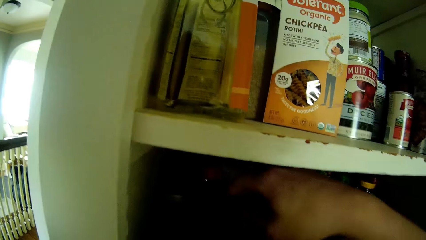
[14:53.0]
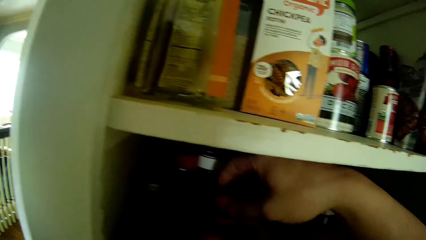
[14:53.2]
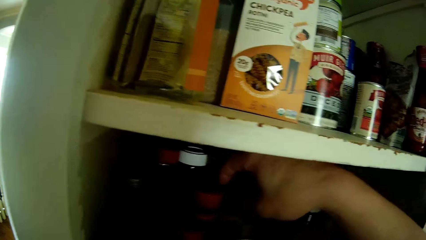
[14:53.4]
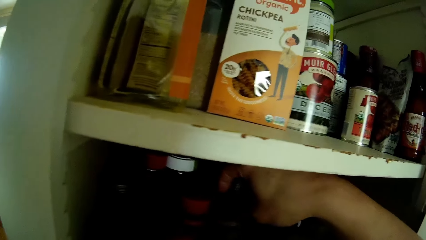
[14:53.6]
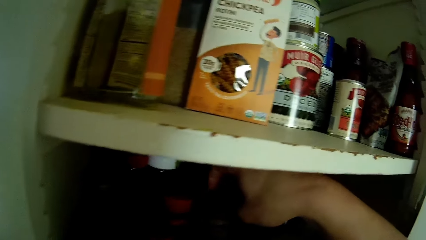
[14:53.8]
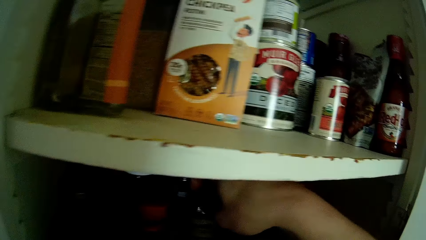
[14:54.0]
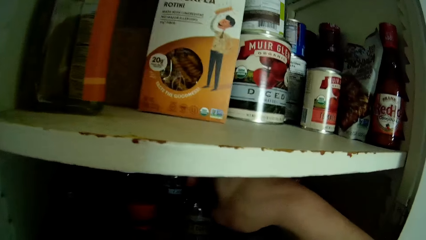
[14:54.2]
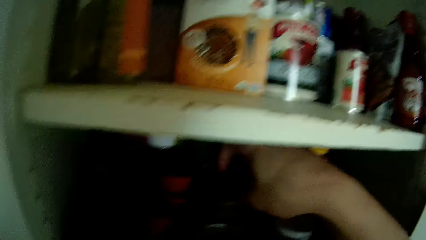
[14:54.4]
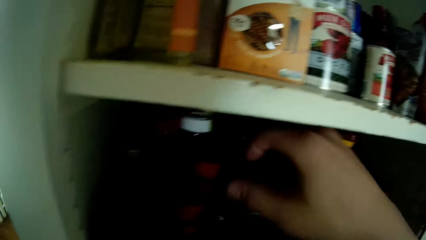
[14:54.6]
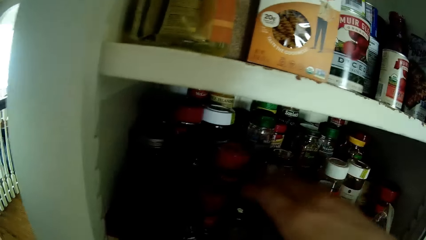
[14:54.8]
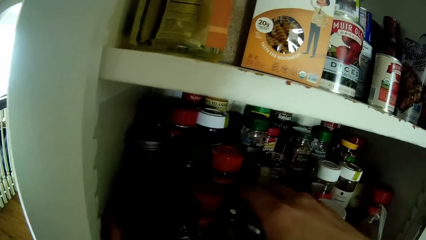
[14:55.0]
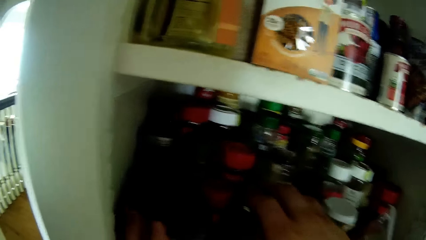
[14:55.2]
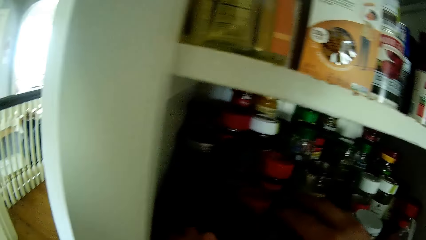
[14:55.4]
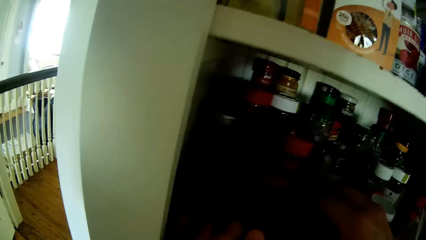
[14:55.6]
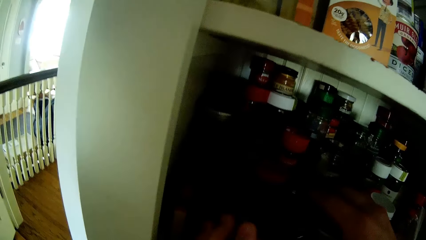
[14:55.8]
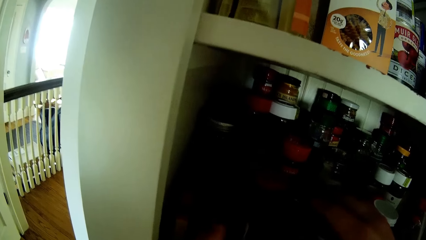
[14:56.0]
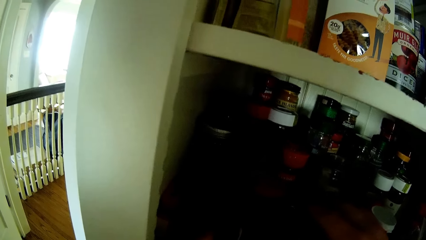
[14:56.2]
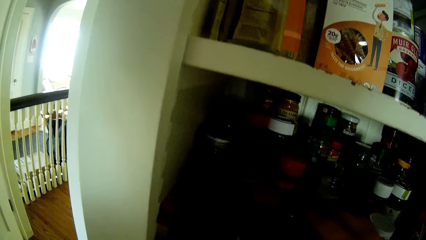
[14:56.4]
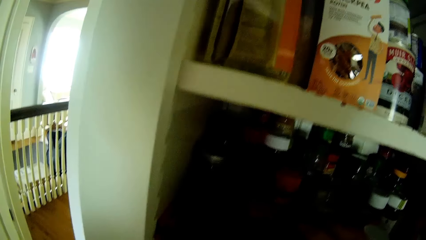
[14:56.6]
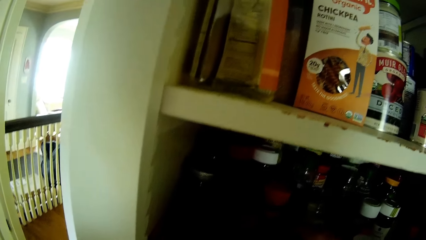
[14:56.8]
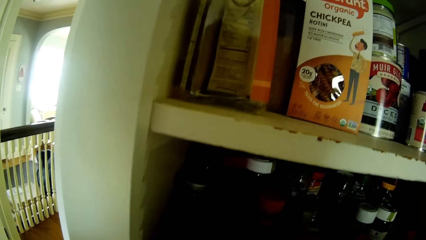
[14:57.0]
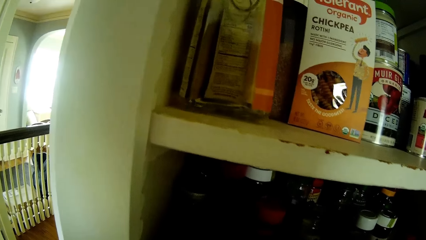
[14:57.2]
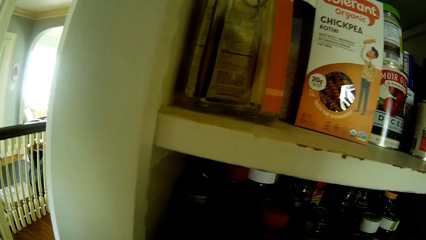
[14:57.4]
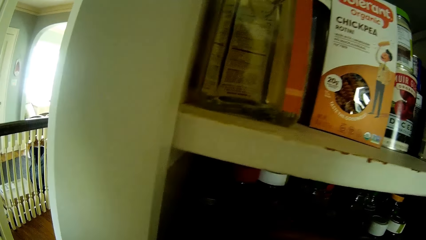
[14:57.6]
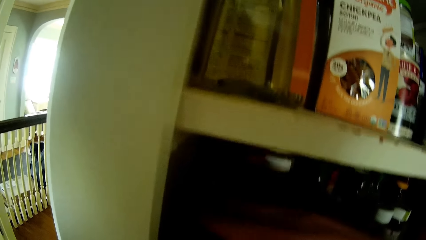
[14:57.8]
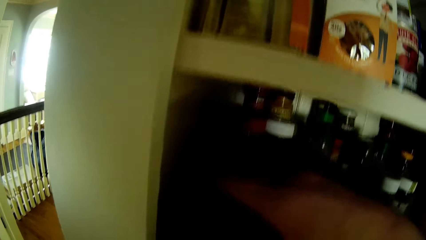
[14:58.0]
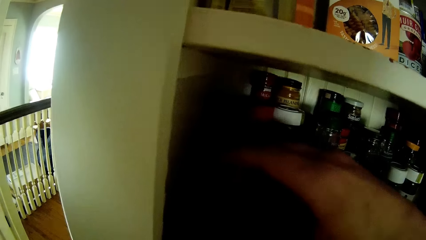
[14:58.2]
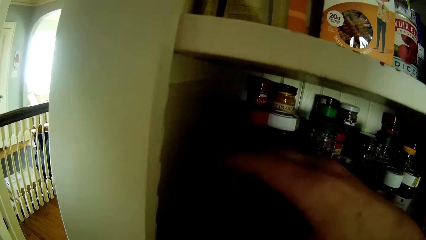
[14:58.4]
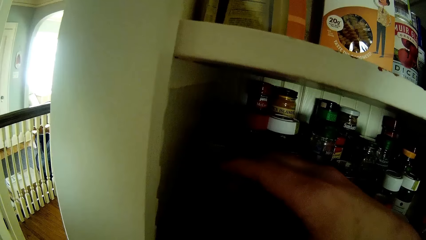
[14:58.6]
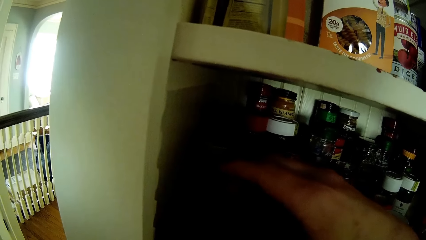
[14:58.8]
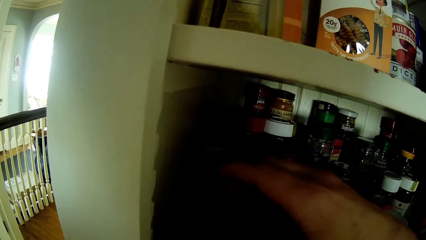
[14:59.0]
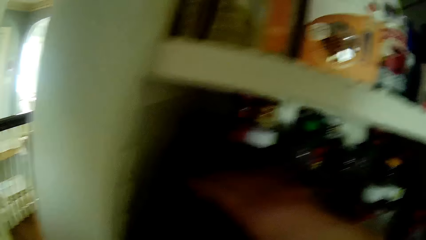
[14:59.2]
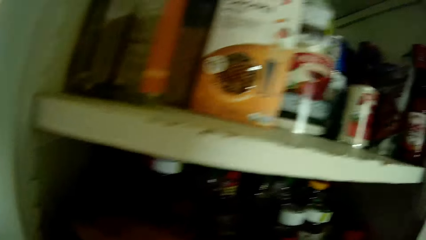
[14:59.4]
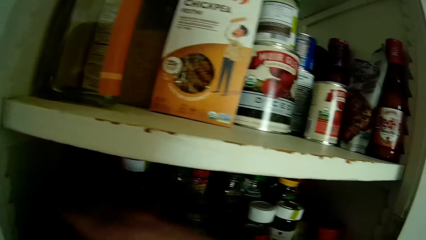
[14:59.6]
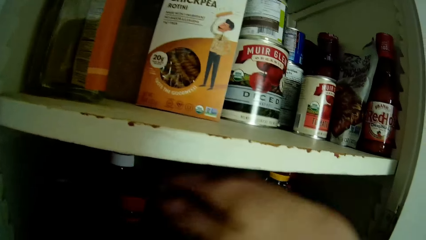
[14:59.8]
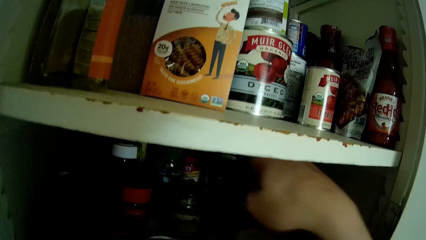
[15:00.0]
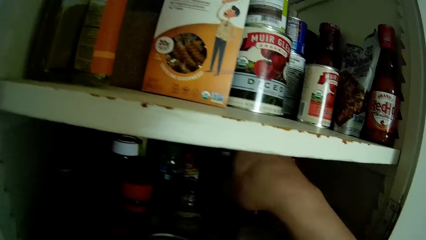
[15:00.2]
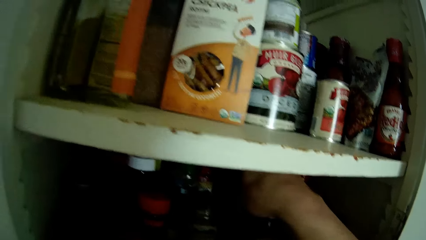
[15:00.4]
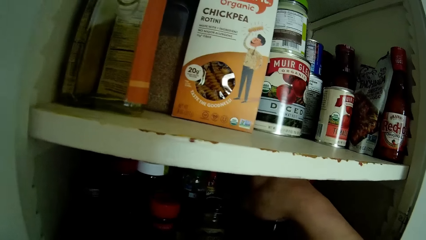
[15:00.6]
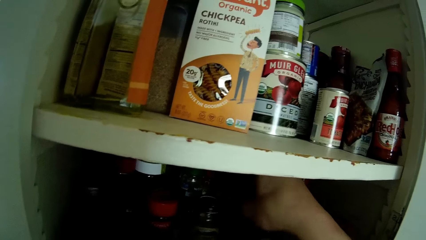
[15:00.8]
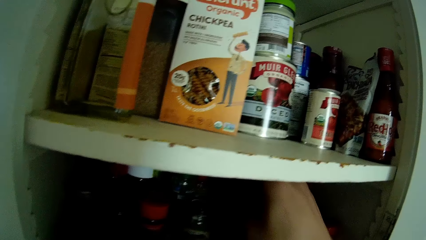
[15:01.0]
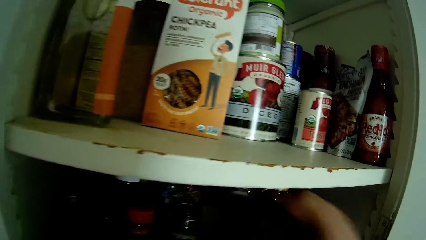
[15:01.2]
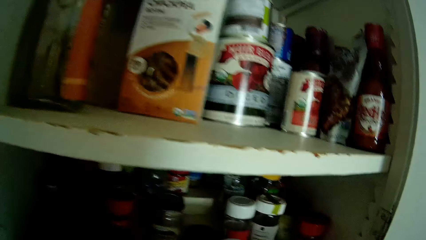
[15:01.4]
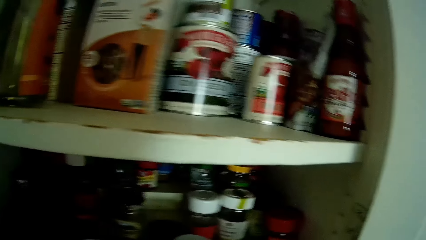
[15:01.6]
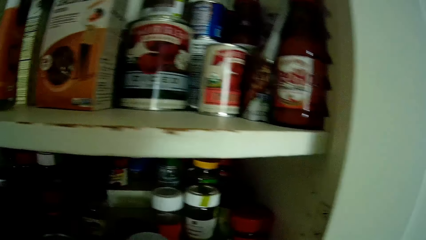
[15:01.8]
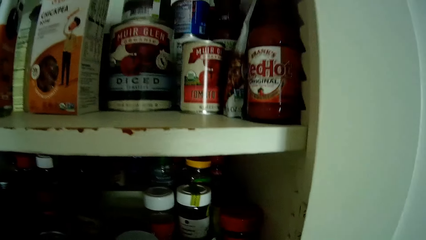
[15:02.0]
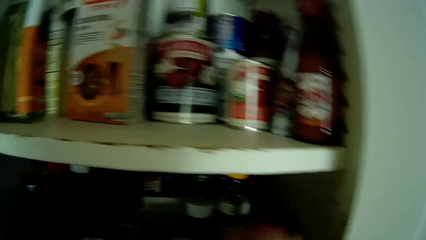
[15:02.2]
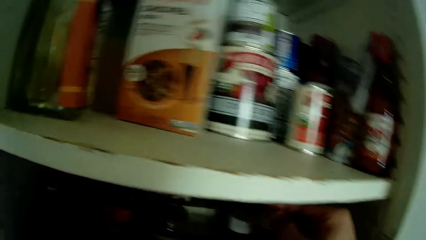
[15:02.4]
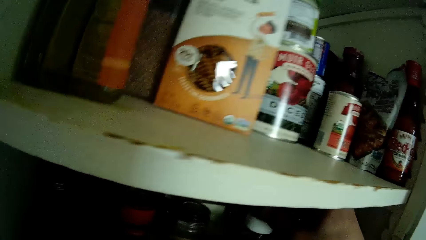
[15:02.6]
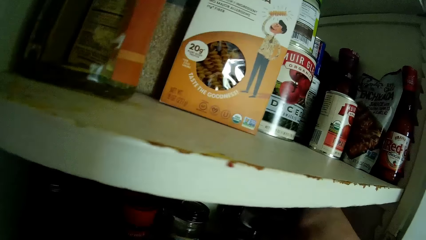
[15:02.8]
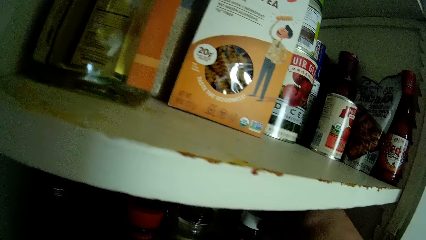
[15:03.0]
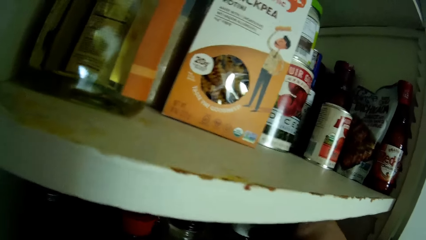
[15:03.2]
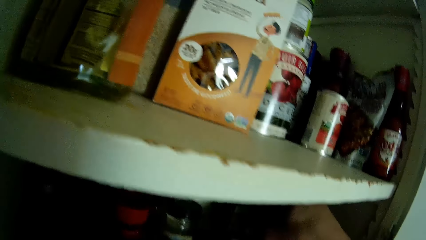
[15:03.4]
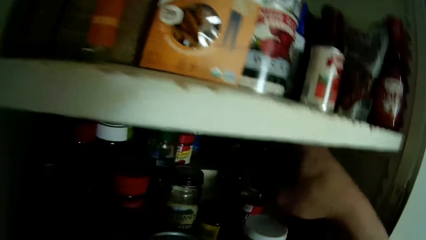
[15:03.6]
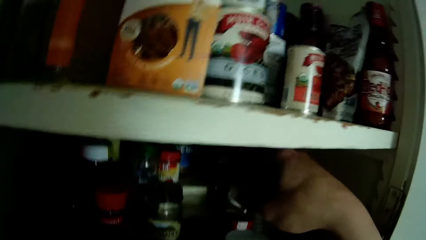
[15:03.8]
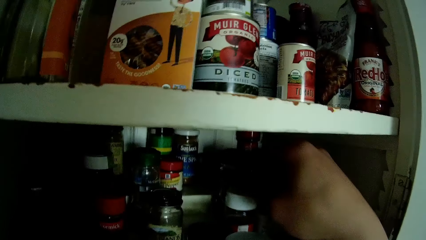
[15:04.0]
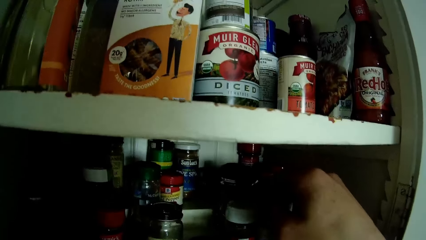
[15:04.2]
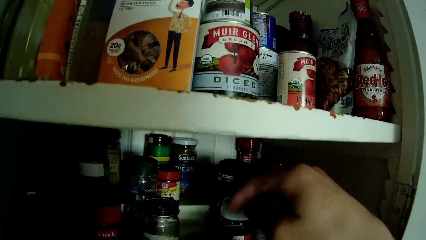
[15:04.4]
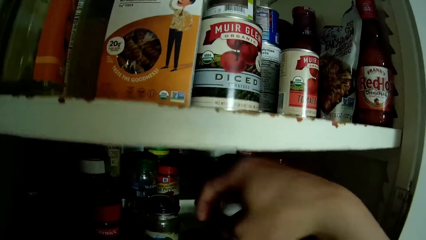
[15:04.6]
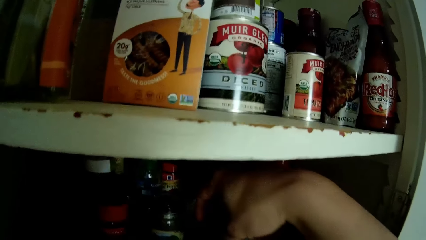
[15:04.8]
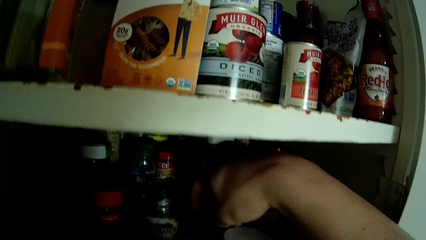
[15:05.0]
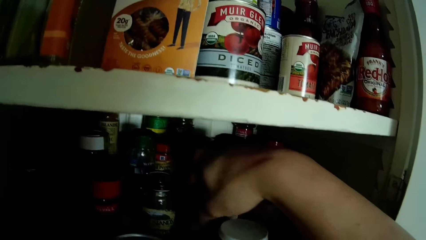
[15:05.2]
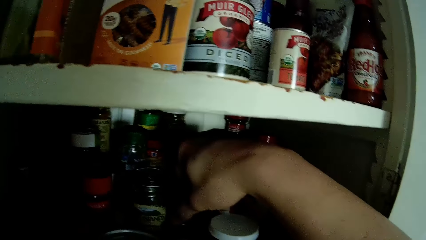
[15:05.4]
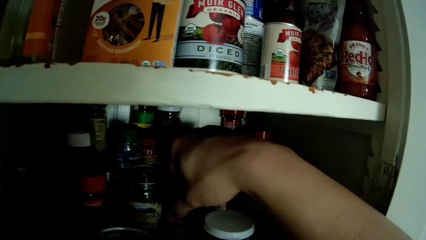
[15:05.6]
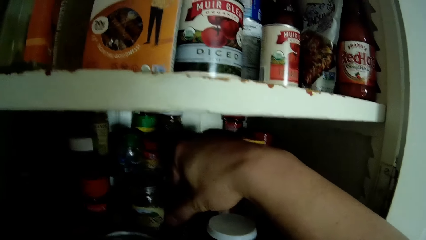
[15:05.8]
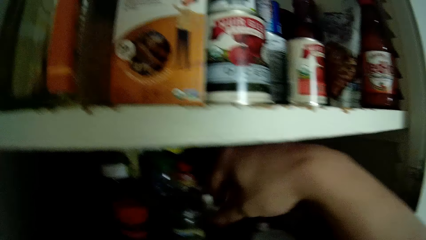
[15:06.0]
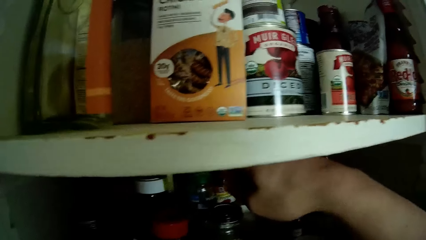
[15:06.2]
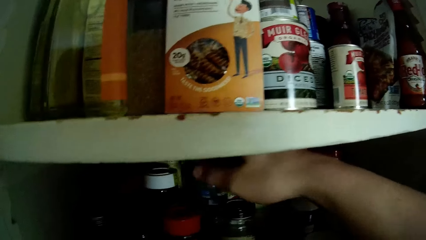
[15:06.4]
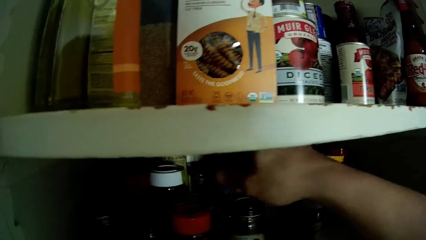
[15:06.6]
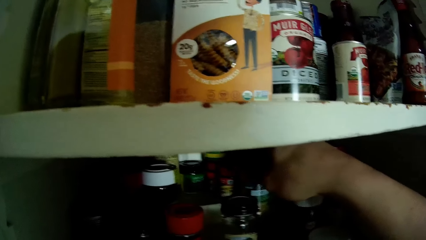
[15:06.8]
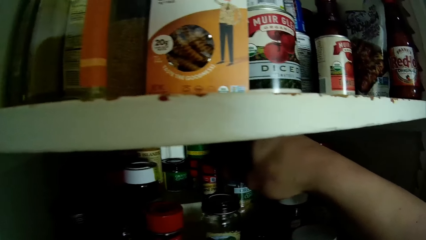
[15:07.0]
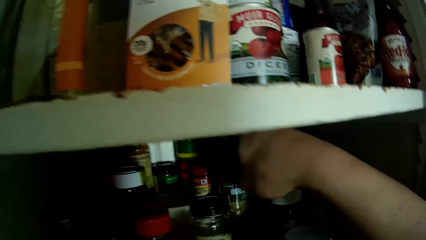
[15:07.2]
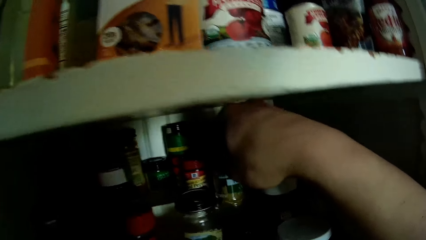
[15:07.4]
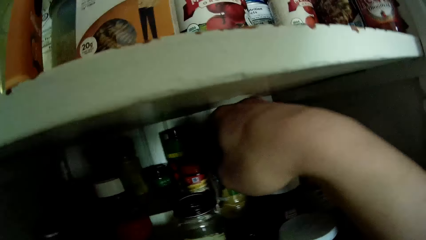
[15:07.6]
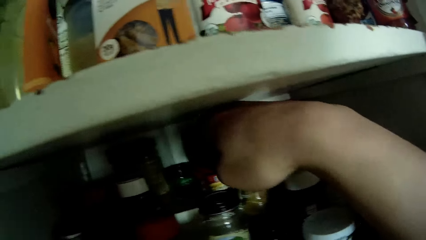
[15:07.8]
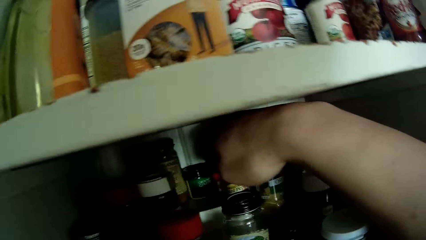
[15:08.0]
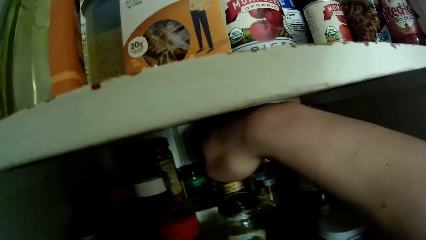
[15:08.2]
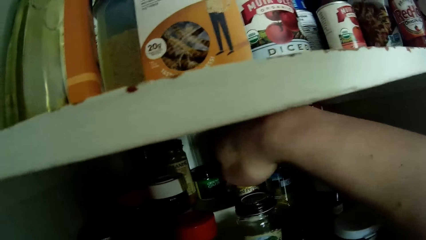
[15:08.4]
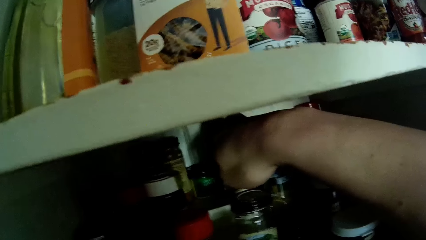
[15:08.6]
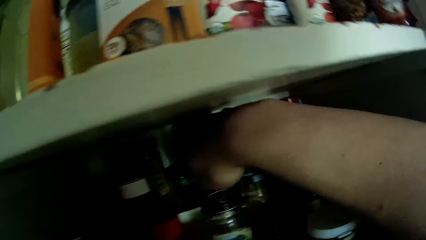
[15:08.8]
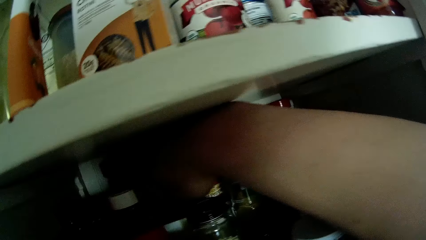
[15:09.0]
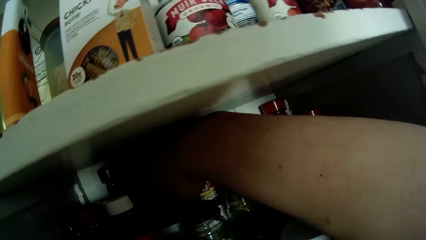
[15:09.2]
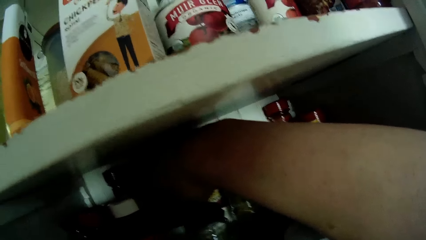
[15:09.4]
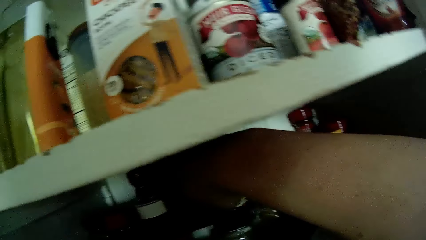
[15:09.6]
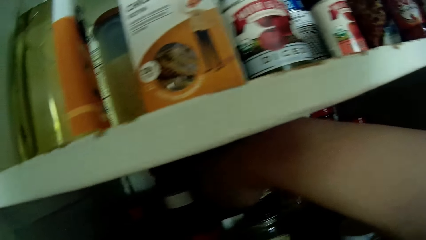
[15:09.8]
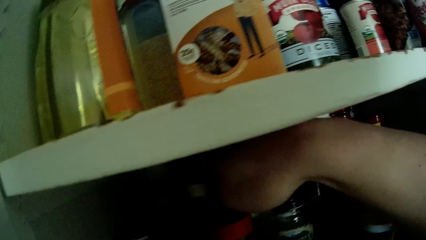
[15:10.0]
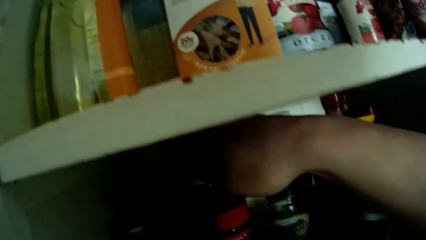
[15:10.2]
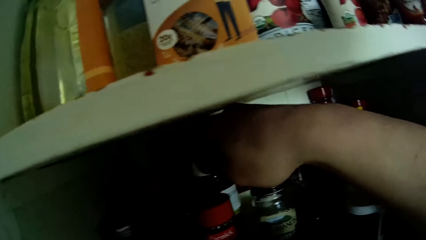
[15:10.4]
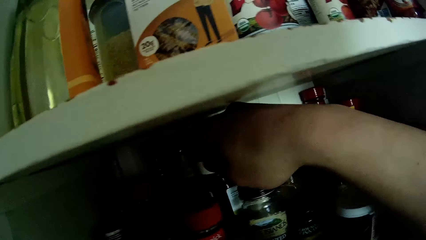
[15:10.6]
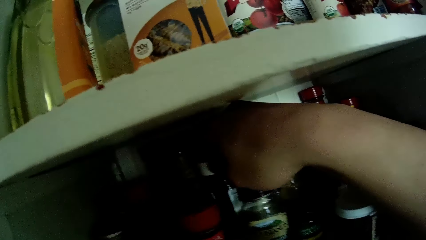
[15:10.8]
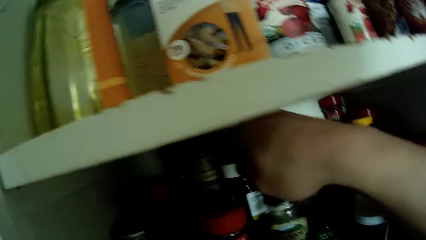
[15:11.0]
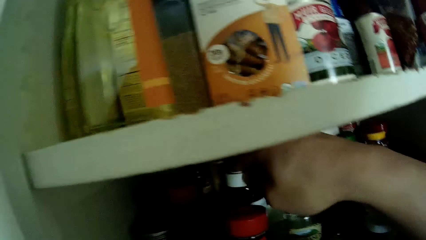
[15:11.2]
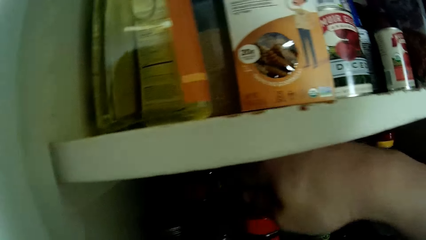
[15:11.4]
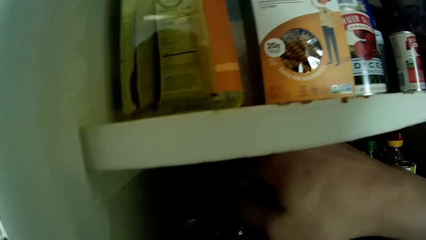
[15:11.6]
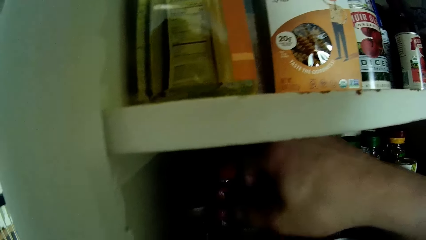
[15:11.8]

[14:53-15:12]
The camera wearer touches some bottles in the kitchen cabinet with his right hand. He searches something from the kitchen shelf. He picks up a bottle from the kitchen cabinet with his right hand. He adjusts the bottles in the kitchen cabinet with his right hand.
